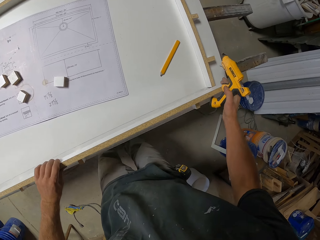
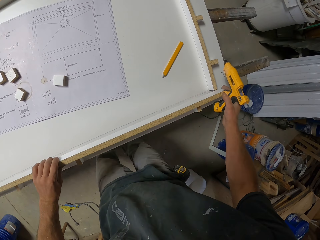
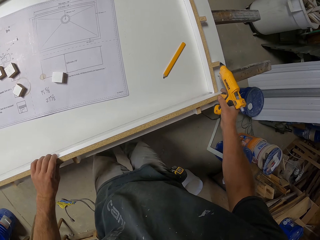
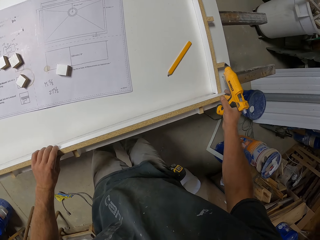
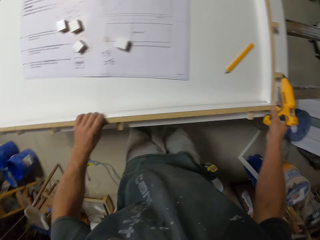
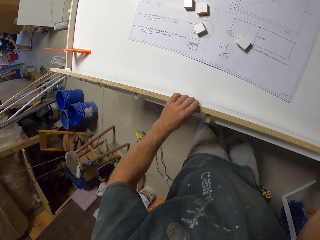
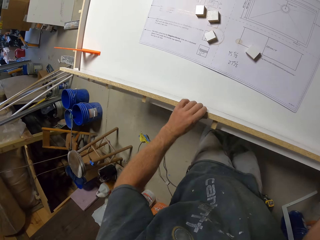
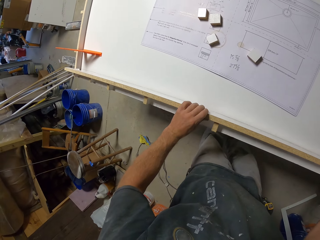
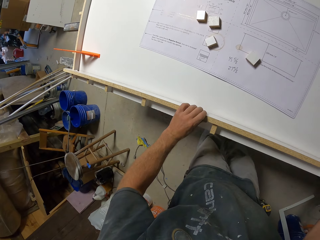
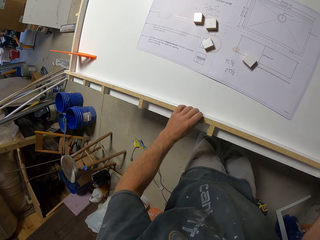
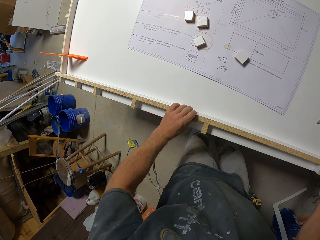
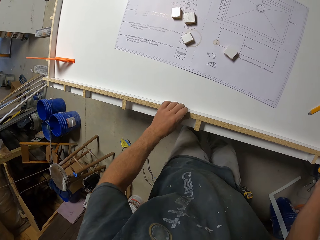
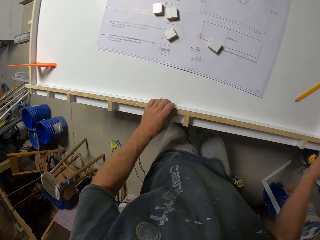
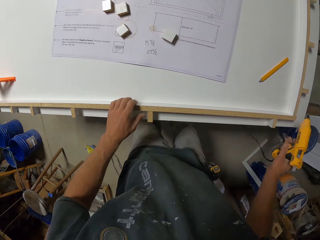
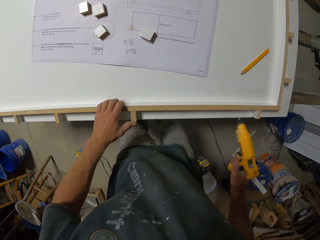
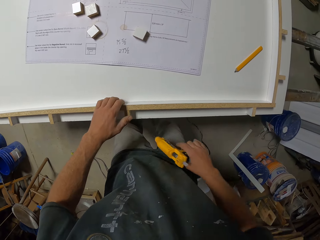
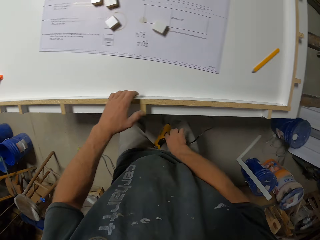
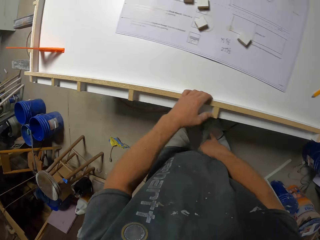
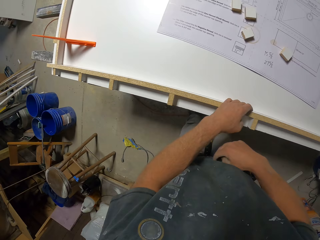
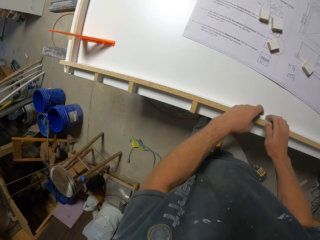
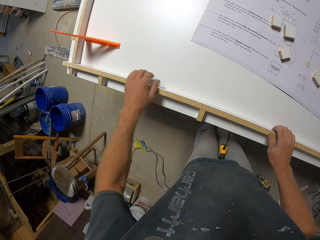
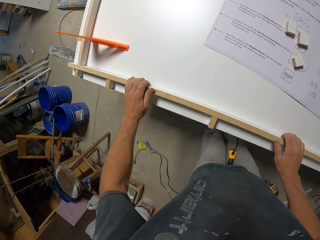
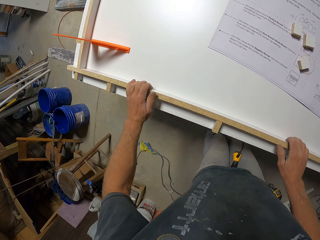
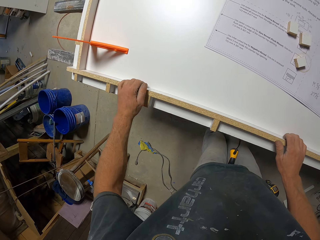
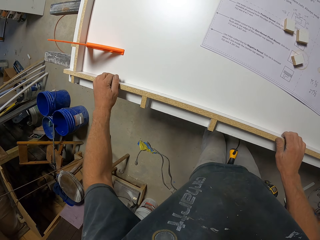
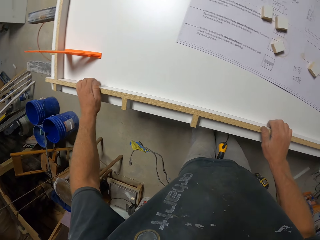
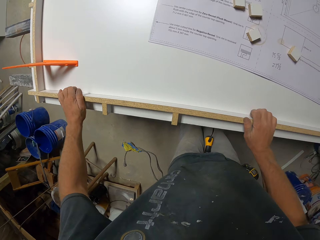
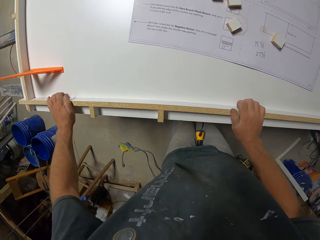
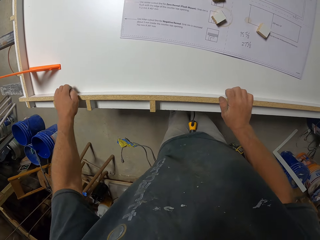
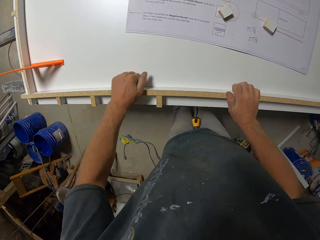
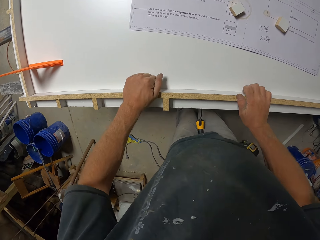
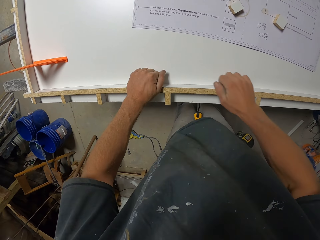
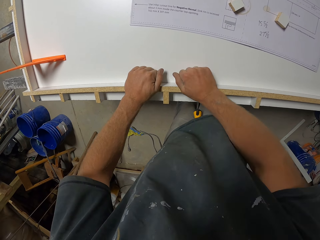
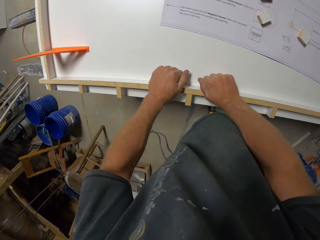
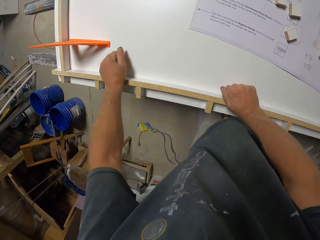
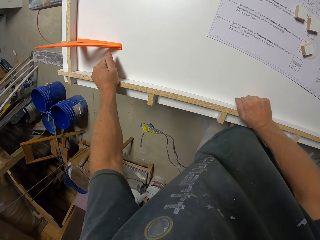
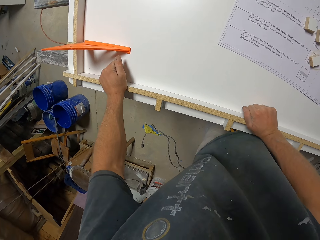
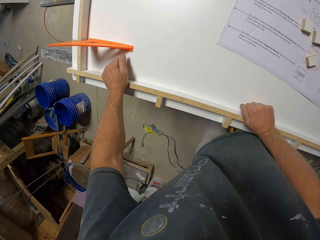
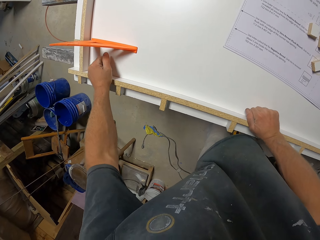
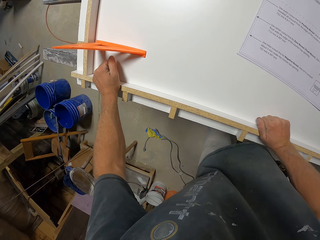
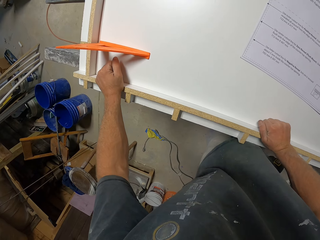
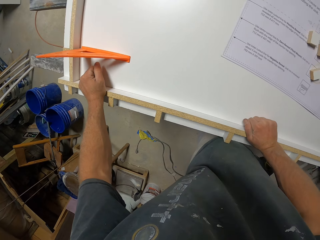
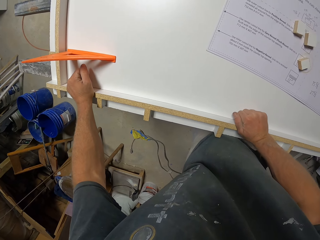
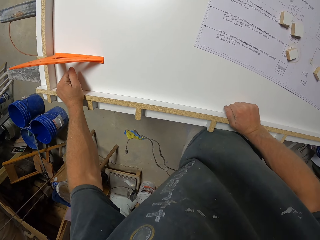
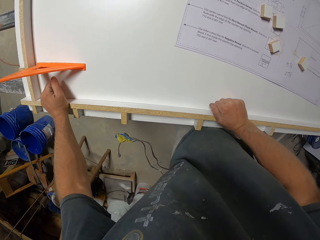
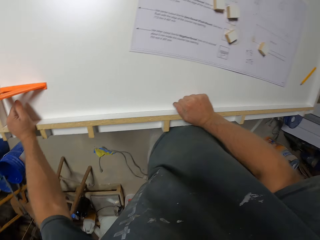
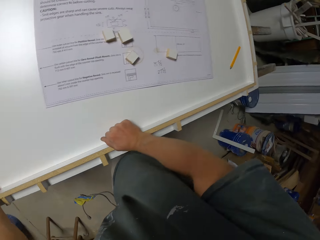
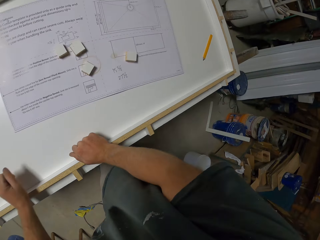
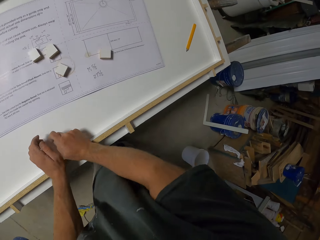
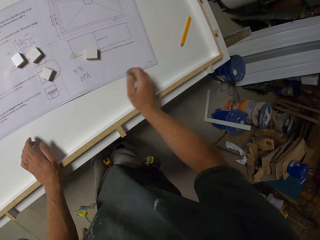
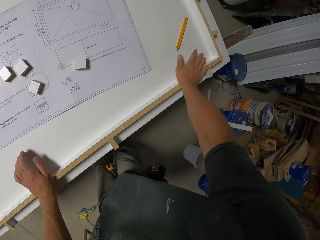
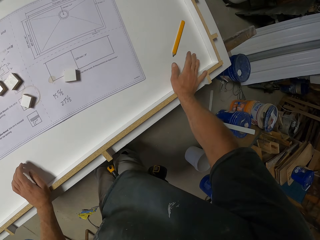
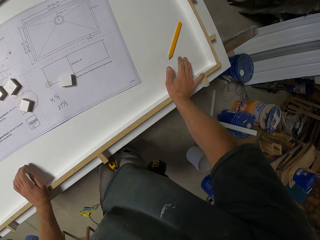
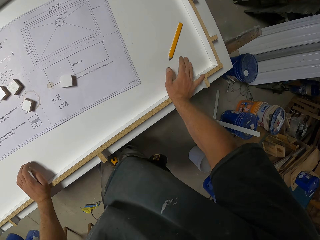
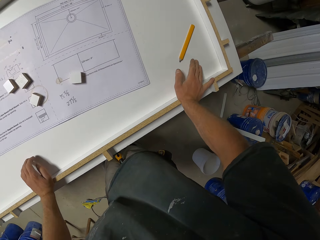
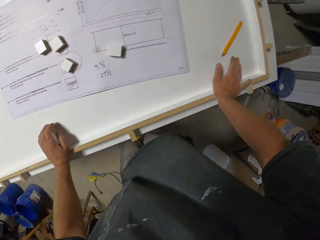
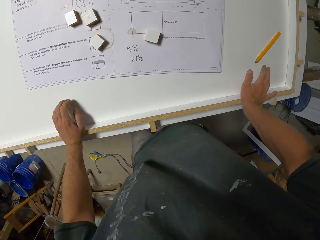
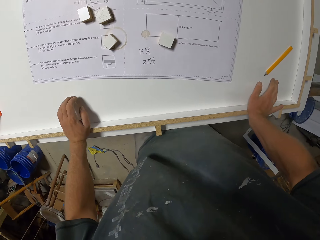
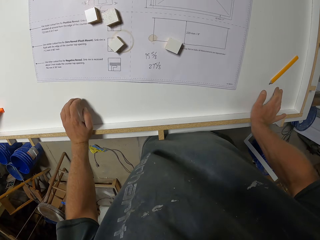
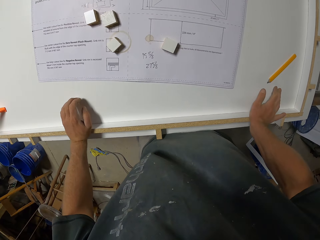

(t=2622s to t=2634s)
The camera wearer holds the wood strip with the other hand. He sticks the narrow wood strip on the workbench. He removes his hand from the narrow wood strip. He puts the glue gun in between his legs. He holds the narrow wood strip, moves his hand along the narrow wood strip, and presses the narrow wood strip.

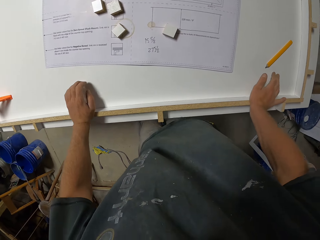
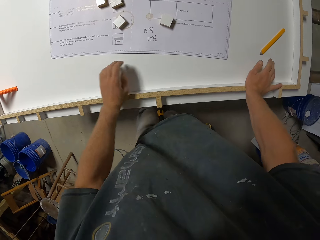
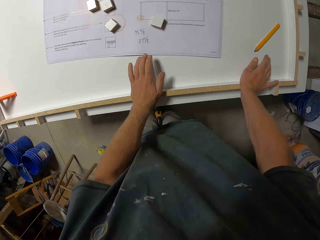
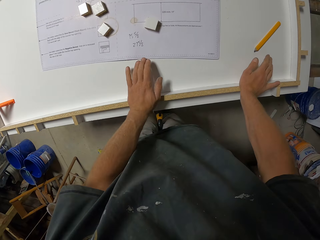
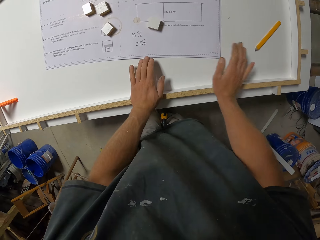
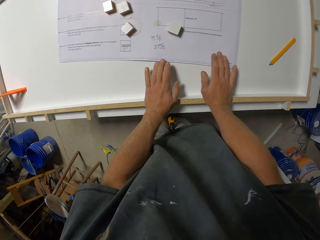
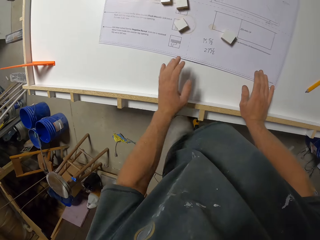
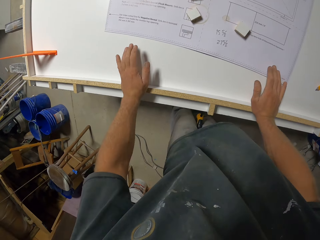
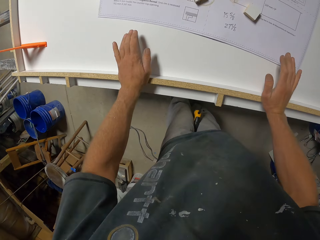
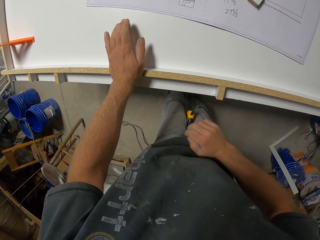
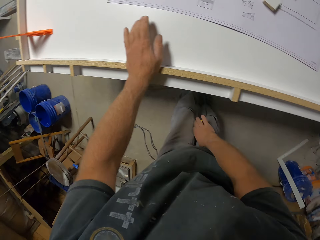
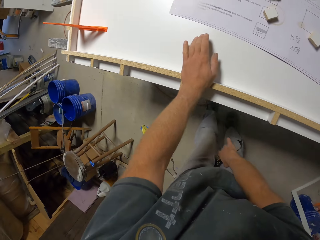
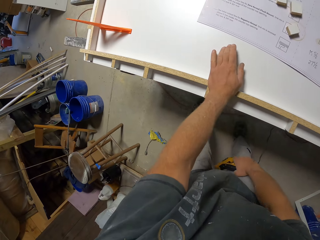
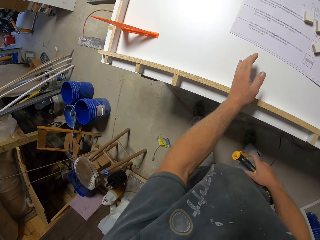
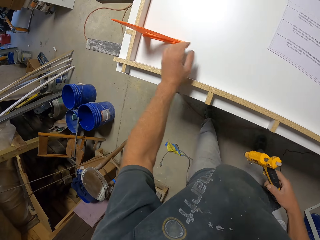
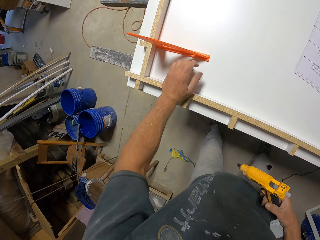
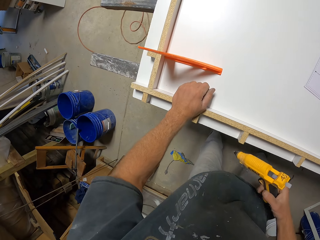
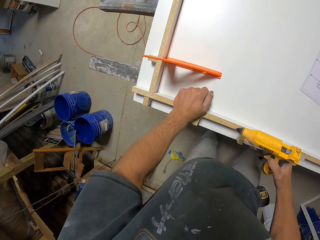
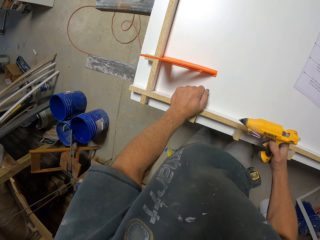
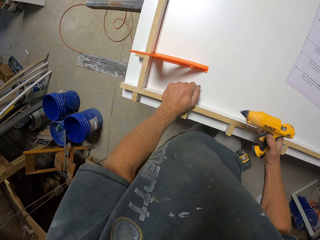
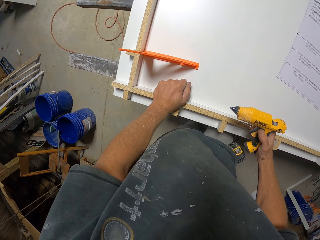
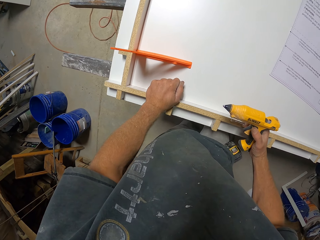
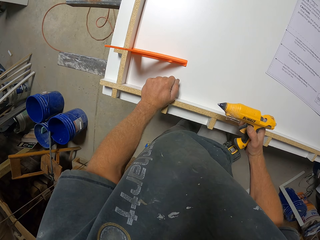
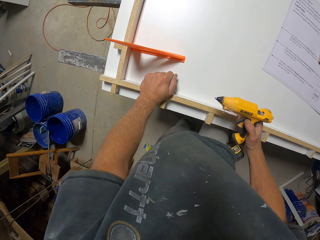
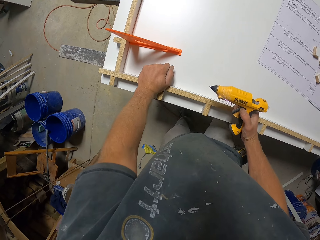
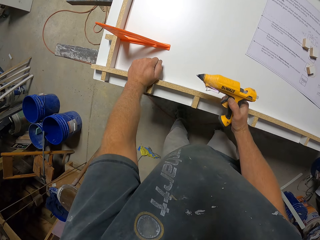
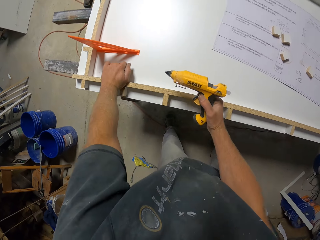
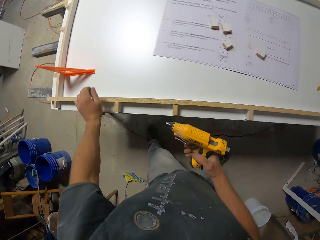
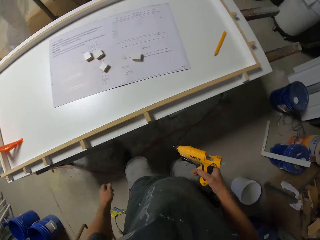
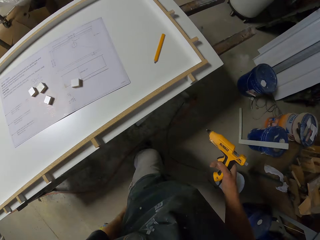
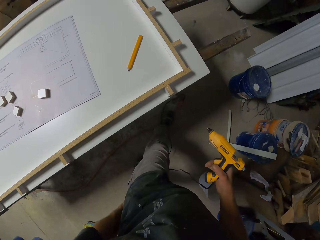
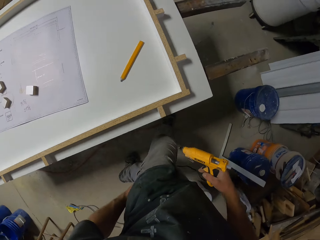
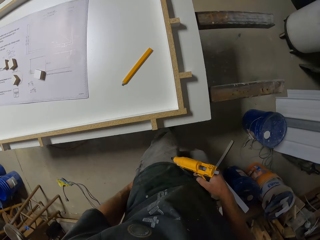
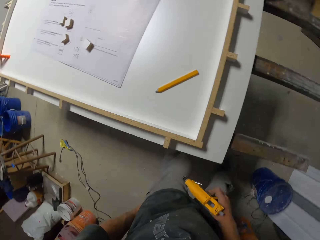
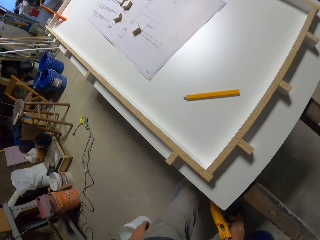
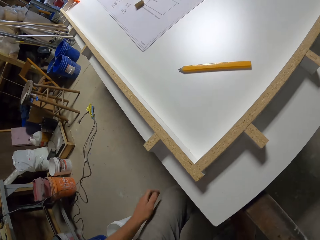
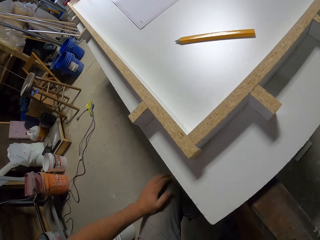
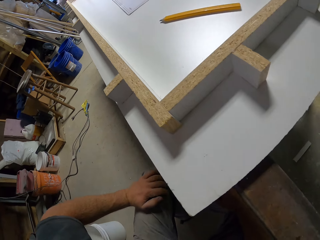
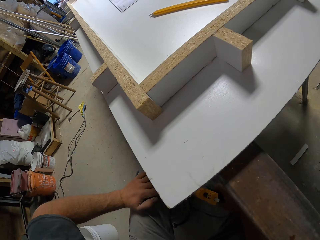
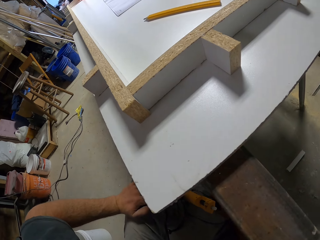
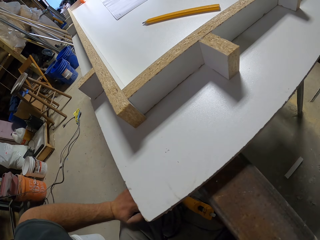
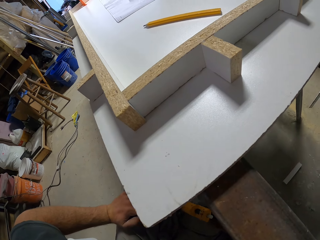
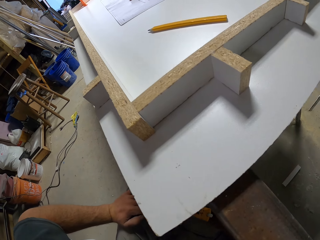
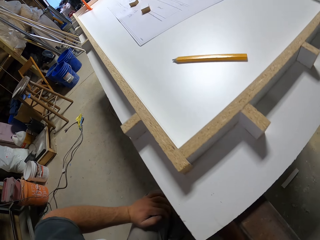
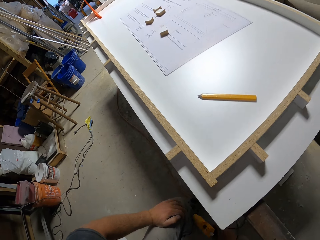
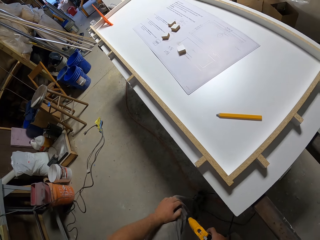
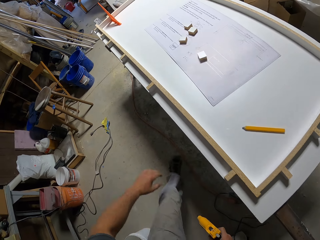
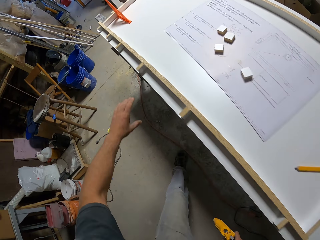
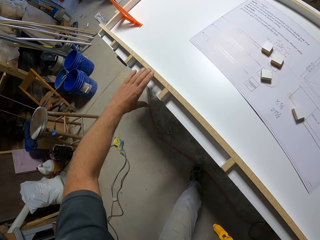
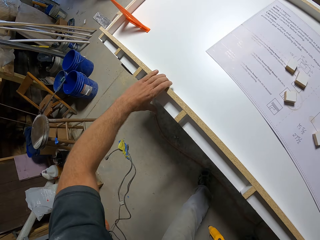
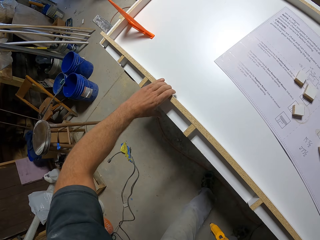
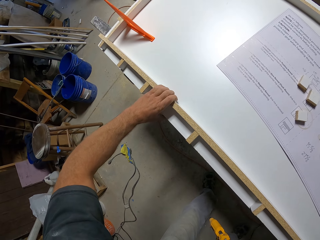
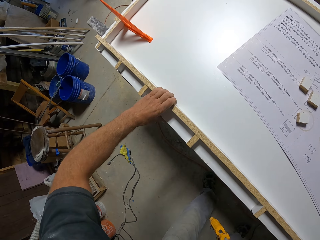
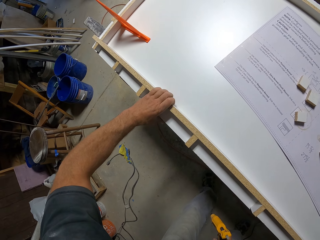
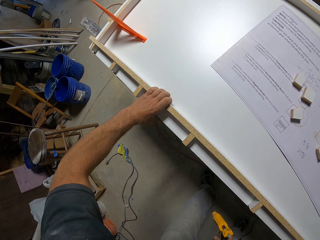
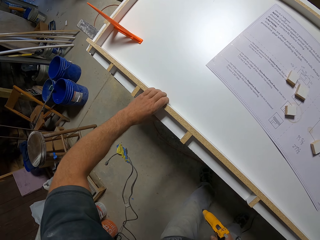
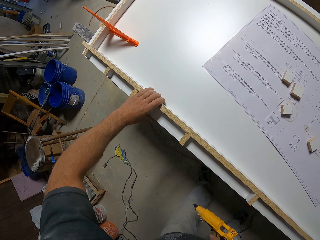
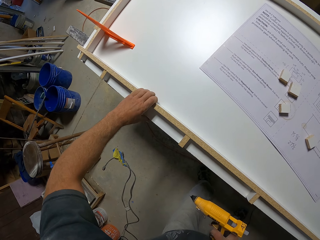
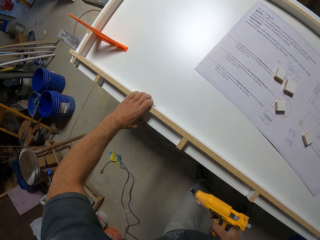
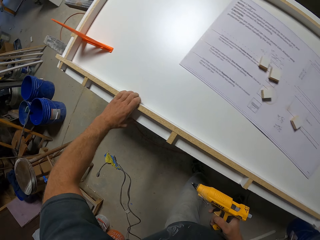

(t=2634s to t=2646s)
The camera wearer picks up the glue gun. They move. They remove their hand from the wood strip. They press the narrow wood strip. They press the narrow wood strip with the other hand. They walk across the workshop. They bend. They move. They press the narrow wood strip.
